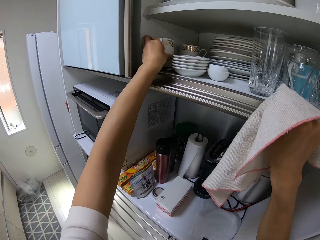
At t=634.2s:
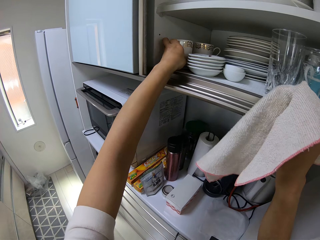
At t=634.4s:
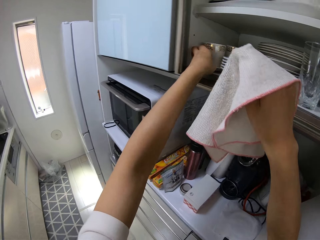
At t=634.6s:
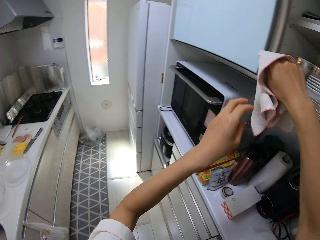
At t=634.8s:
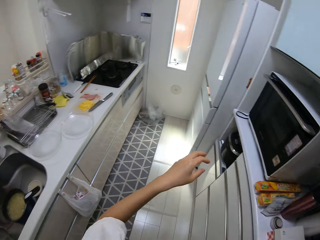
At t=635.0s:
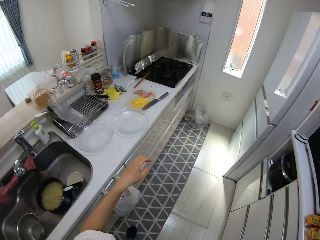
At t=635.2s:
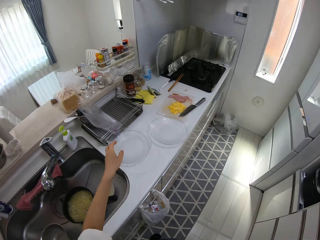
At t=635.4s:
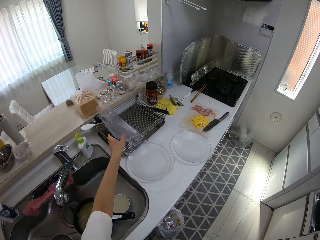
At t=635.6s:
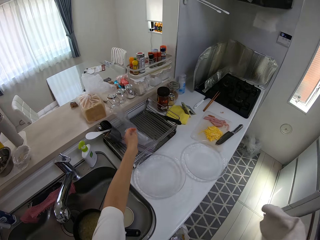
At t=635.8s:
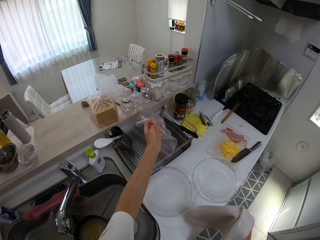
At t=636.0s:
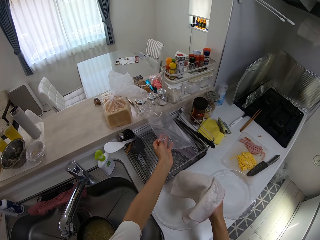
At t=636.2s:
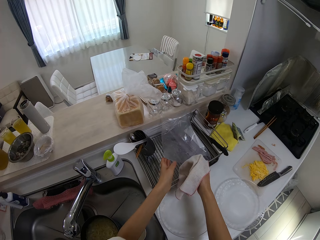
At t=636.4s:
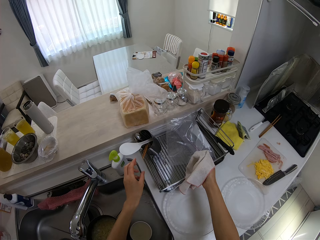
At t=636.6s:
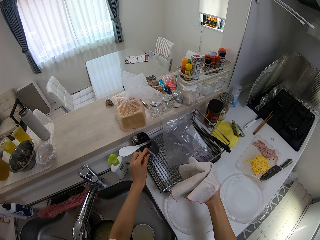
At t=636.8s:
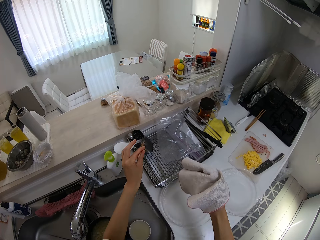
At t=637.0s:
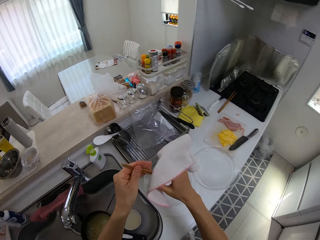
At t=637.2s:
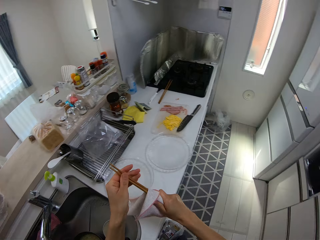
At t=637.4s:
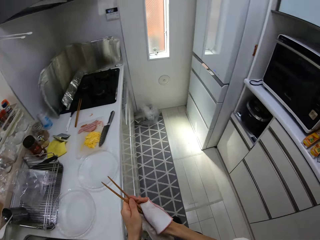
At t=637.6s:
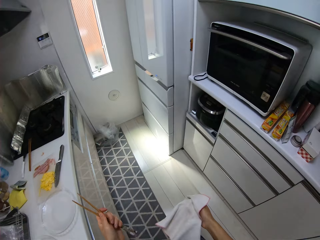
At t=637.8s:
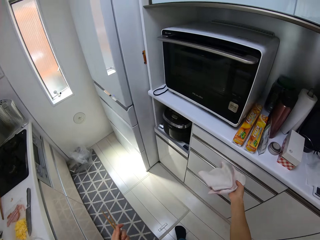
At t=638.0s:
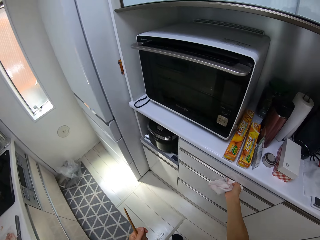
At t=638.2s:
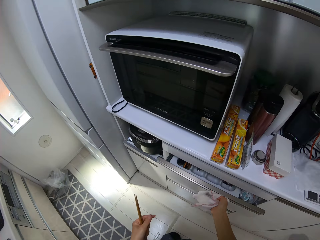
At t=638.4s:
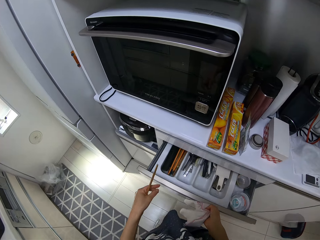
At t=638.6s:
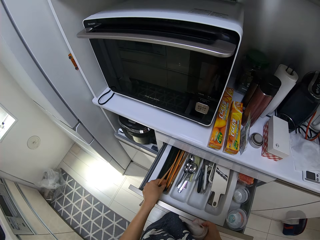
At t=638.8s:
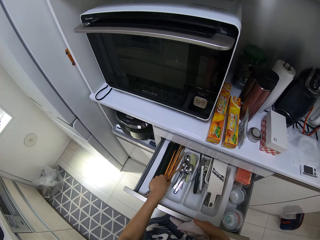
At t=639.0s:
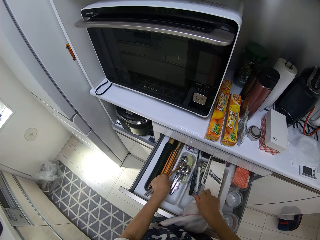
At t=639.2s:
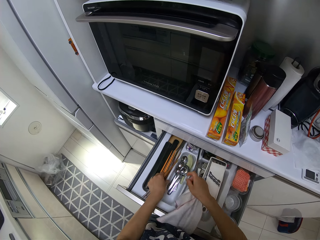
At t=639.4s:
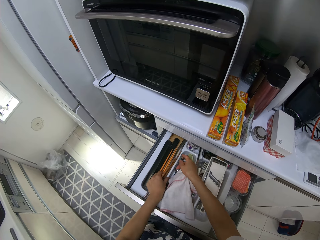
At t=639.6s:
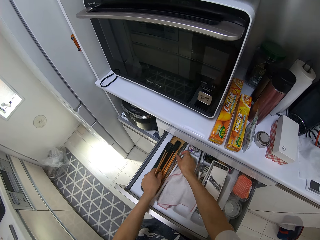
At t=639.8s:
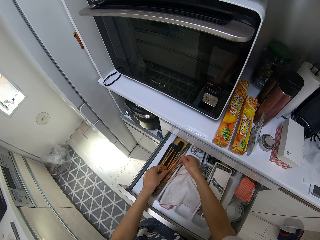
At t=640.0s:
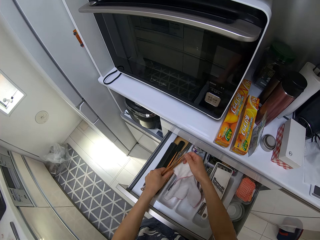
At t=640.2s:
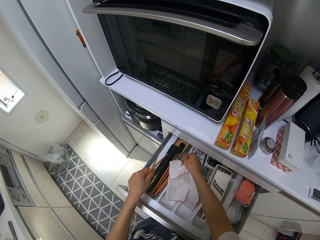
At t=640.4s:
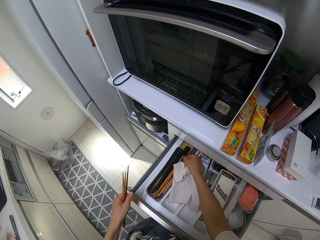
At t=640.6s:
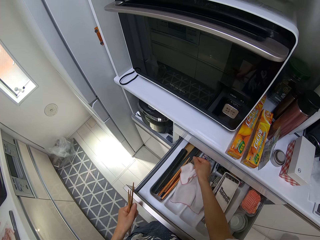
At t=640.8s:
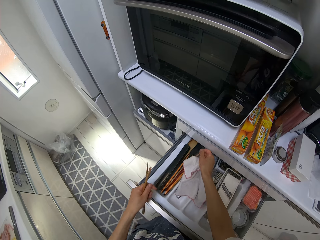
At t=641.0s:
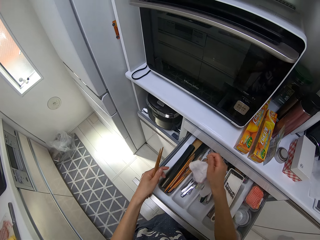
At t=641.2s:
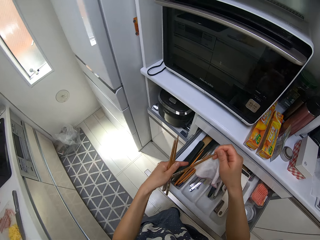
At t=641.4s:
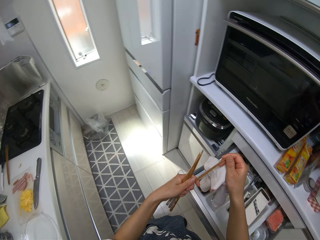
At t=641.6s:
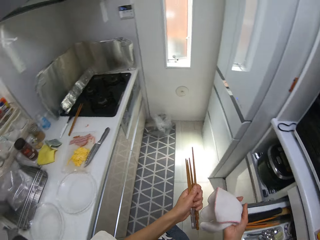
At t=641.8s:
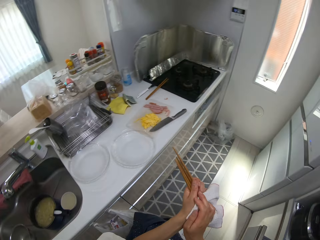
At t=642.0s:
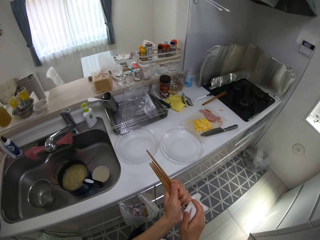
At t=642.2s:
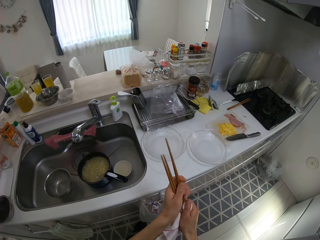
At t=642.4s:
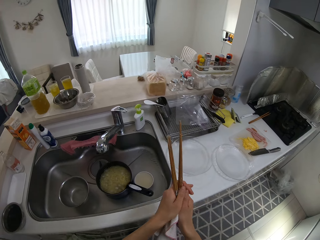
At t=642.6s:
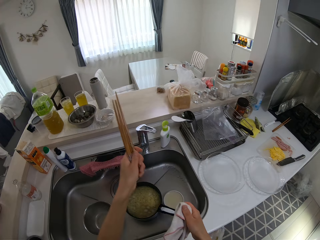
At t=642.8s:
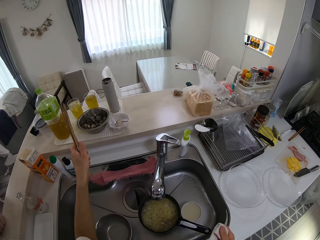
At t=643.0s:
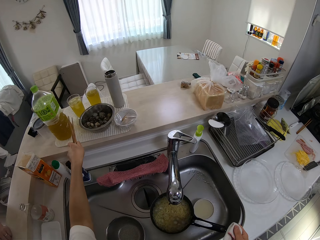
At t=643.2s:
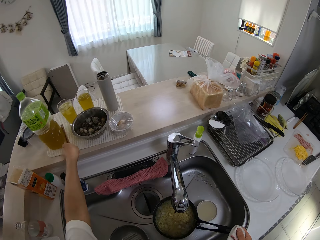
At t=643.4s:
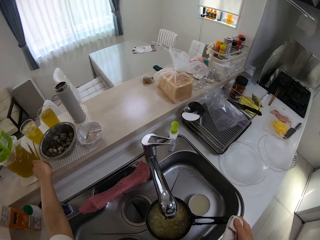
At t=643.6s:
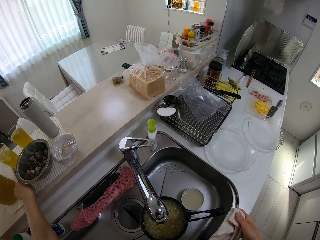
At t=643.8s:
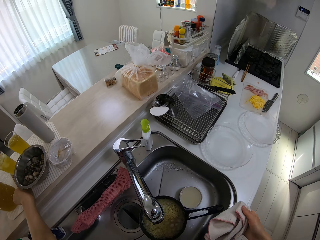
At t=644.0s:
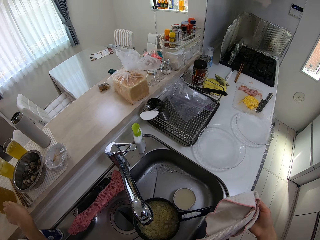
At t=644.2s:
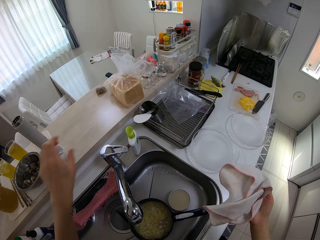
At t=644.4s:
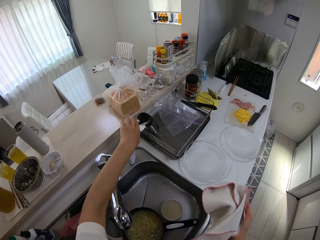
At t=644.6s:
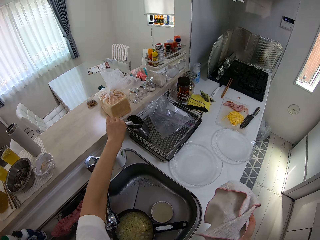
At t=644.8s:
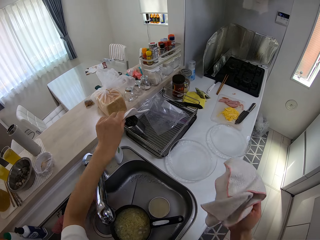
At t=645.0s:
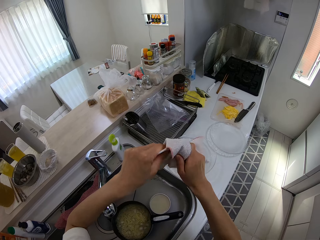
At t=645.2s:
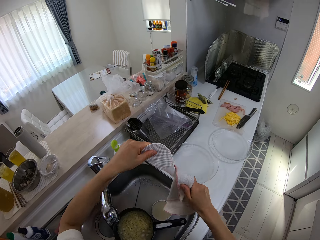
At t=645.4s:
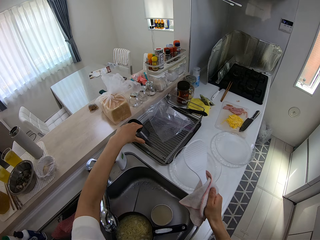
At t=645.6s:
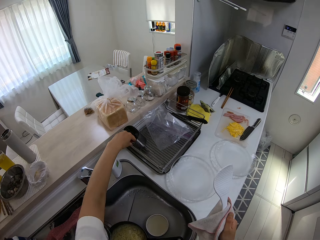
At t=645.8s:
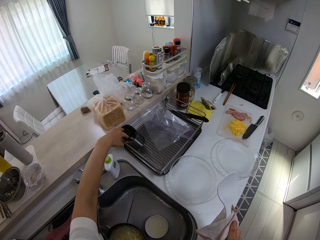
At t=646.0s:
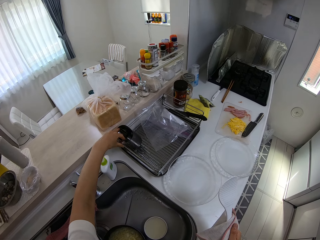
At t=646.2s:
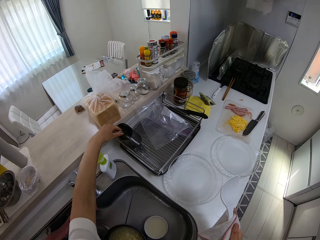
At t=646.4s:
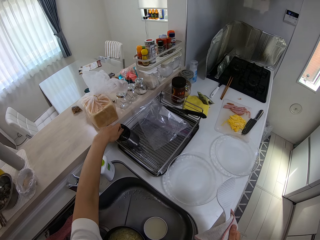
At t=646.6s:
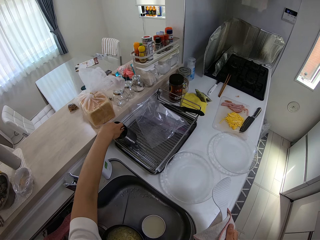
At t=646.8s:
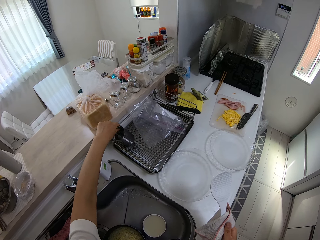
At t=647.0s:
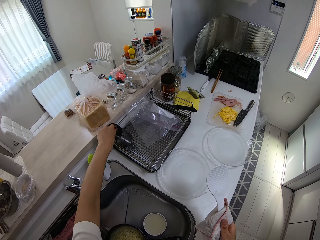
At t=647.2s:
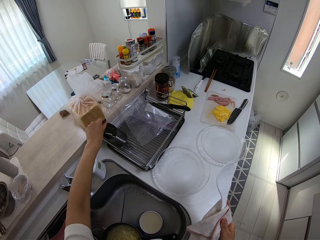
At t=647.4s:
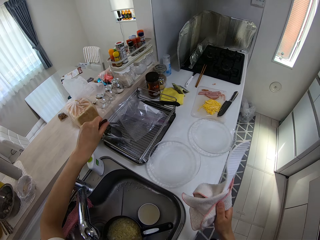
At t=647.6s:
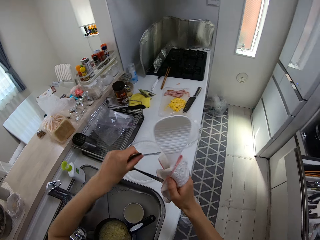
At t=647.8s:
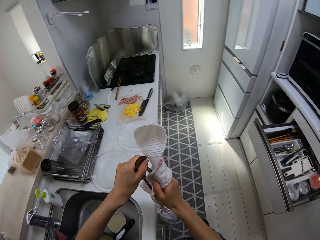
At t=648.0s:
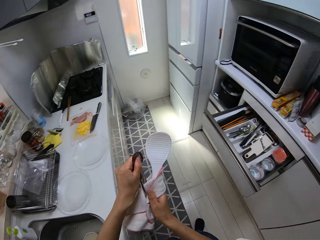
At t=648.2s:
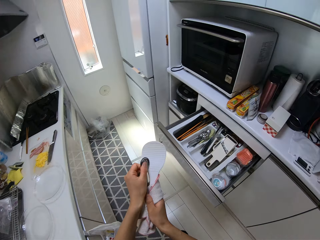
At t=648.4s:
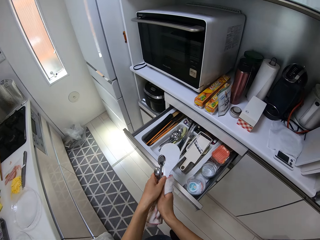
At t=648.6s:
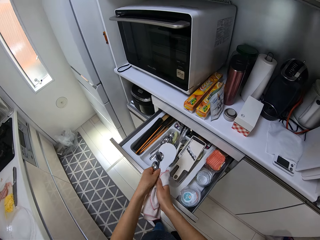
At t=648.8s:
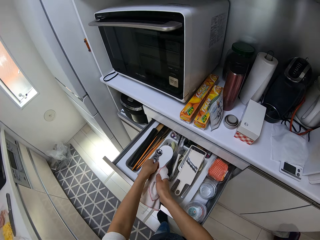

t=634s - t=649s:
The camera wearer drops the cup in the cupboard. She walks around the kitchen. She picks a grip seal bag and puts the grip seal bag in the utensil holder. She picks some chopsticks on the rack on the cabinet with her left hand. She wipes the chopsticks with the piece of cloth or towel. She walks around the kitchen. She pulls out a drawer in the kitchen. She brings out some chopsticks from the drawer. She picks chopsticks. She switches the chopsticks to the other hand. She wipes the chopsticks with the towel. She walks around the kitchen. She drops the chopsticks on a mat on the cabinet. She picks a turner spoon on the rack with her left hand. She wipes the spoon with the piece of cloth. She picks some spoons on the rack with her left hand. She holds the spoons with the towel.

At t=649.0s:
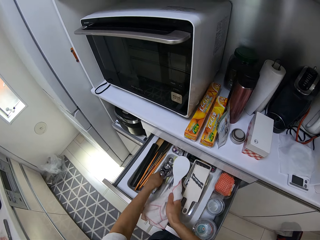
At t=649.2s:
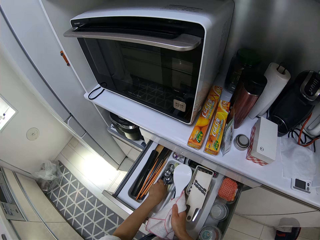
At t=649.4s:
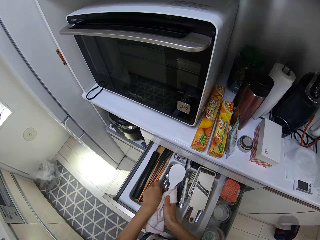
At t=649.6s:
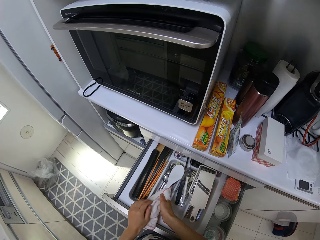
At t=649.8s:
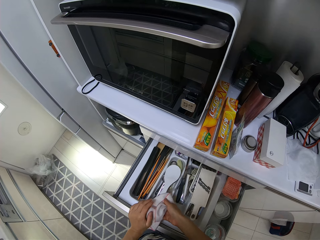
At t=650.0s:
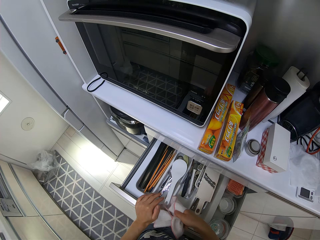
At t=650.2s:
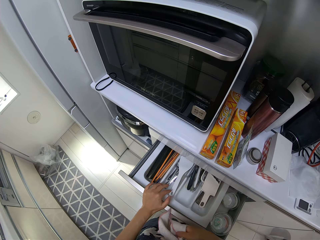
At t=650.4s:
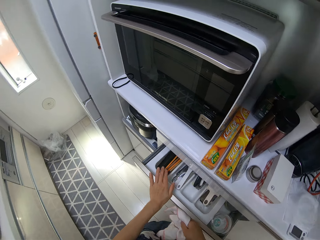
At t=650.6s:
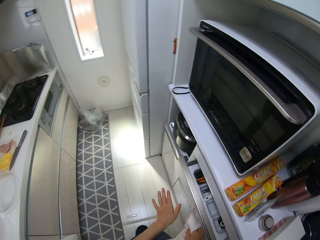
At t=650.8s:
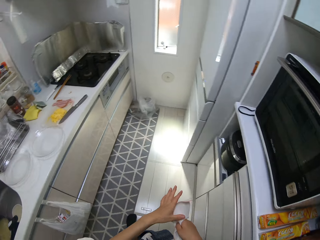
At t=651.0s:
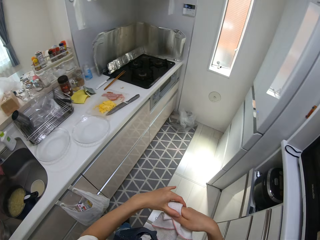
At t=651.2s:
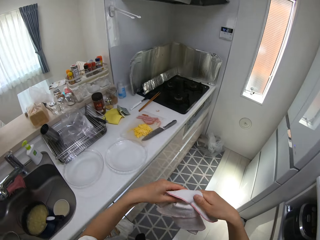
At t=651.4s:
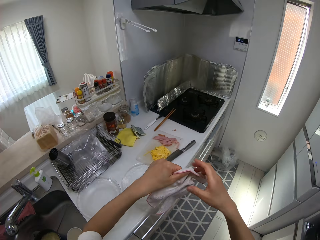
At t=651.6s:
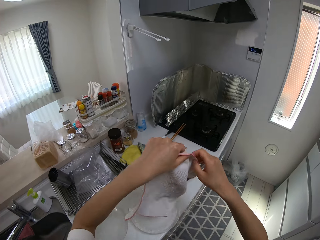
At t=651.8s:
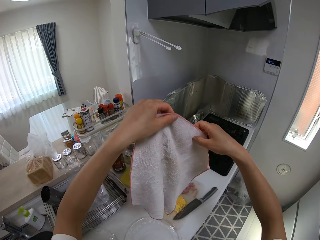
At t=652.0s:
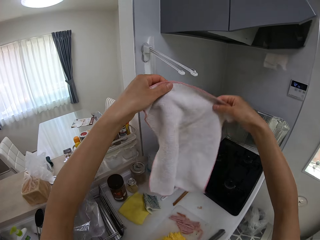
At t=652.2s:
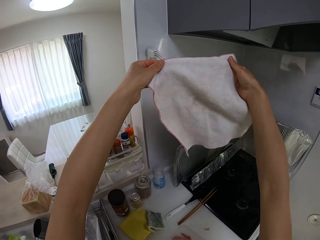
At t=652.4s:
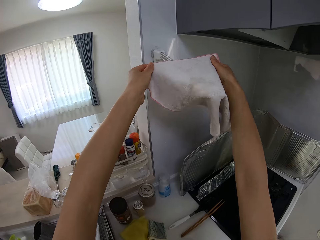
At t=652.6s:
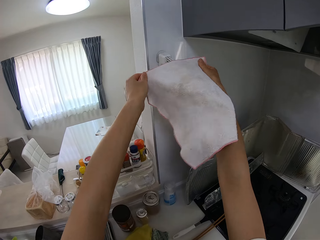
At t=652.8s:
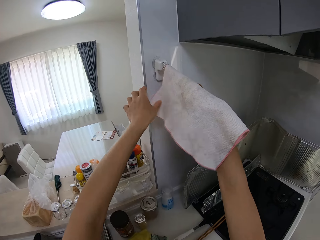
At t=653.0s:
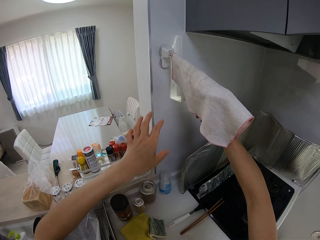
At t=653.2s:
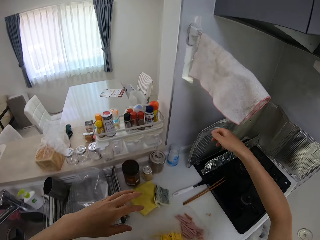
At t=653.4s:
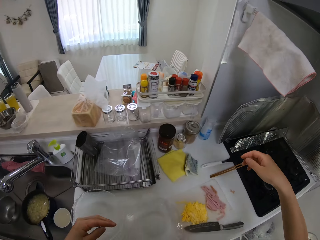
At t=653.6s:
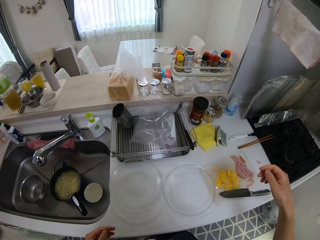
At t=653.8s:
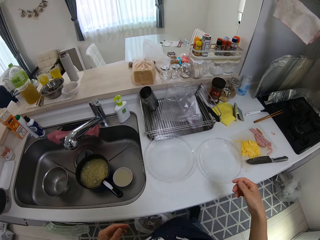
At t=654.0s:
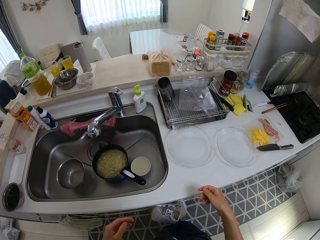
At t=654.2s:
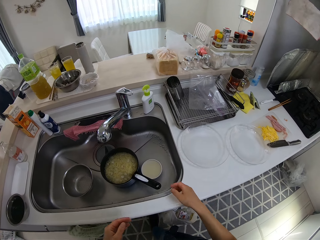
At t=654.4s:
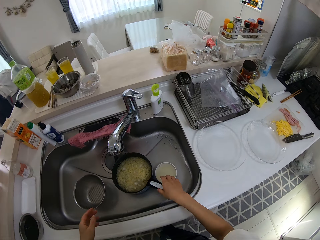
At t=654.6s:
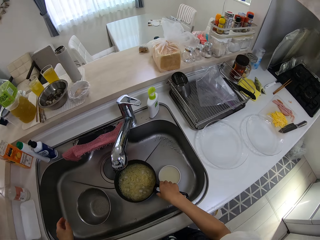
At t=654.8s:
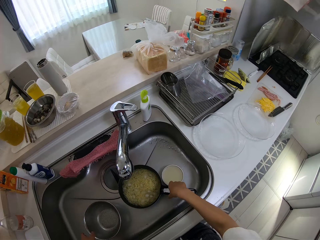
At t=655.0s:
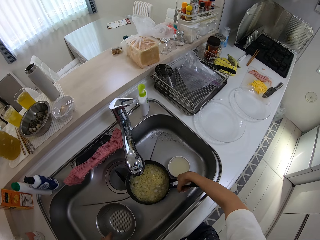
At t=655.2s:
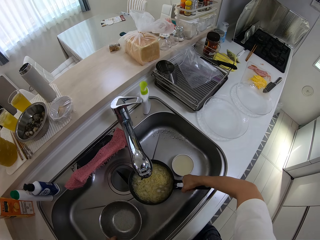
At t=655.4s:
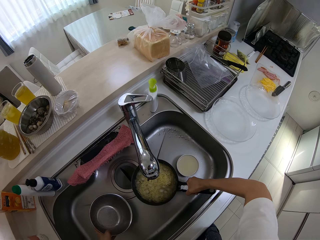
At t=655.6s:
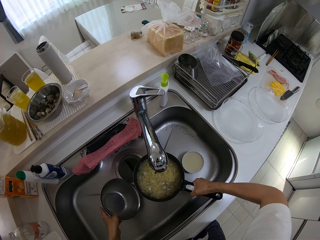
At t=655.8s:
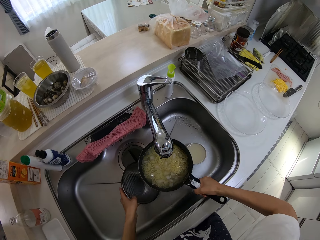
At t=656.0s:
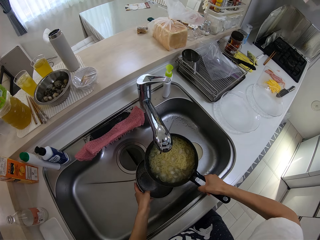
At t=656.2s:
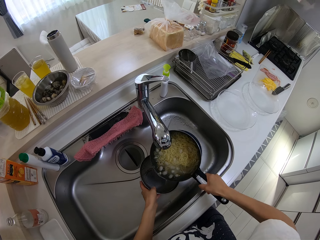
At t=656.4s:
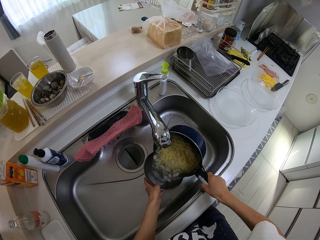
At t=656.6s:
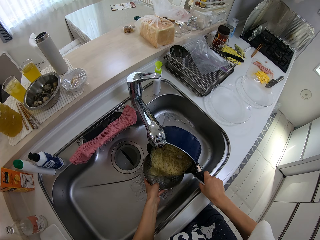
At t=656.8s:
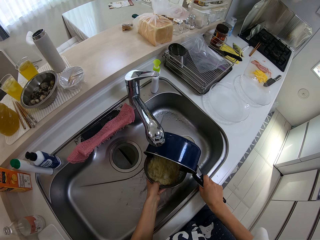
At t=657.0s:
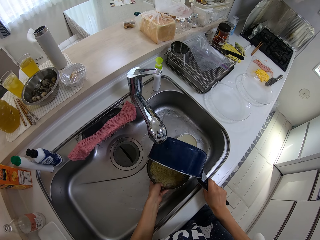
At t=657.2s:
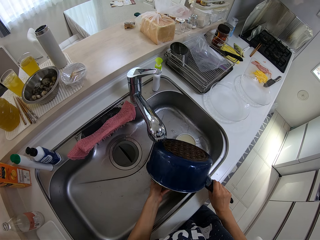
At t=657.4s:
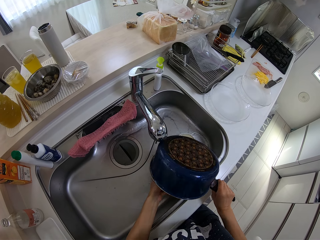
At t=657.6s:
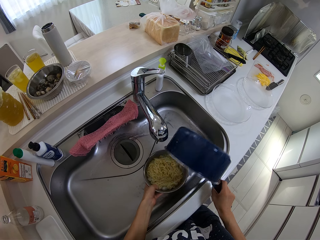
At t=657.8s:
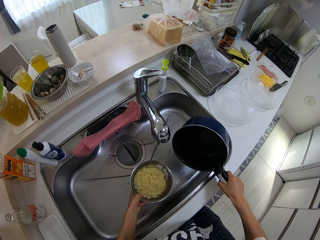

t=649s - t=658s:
The camera wearer puts the spoons in a drawer. She puts the turner spoon in the drawer. She shuts the drawer. She walks around the kitchen. She hangs the piece of cloth on the hanger on the wall. She walks around the kitchen. She picks a pan. She picks a sieve in the sink with her left hand. She pours the noodles in a pot in the sink into the sieve.
